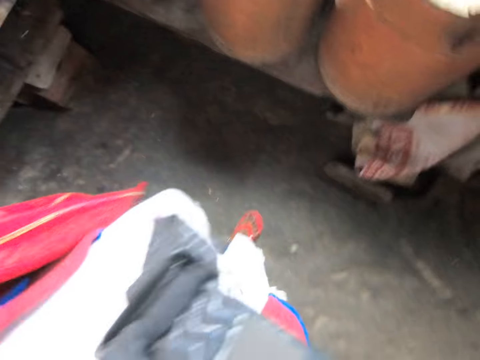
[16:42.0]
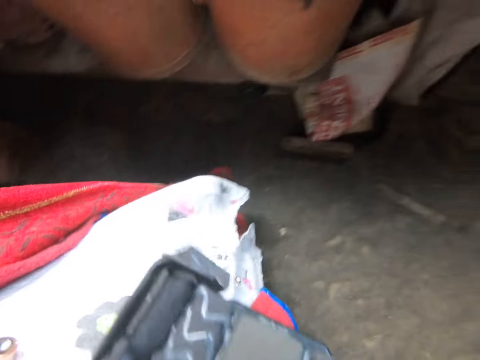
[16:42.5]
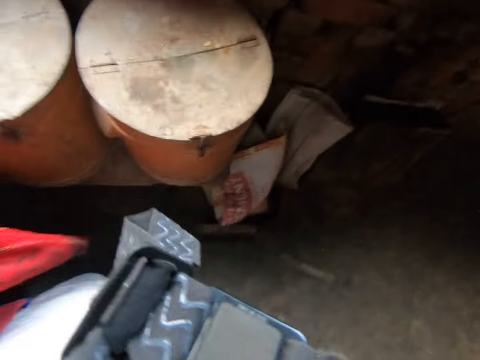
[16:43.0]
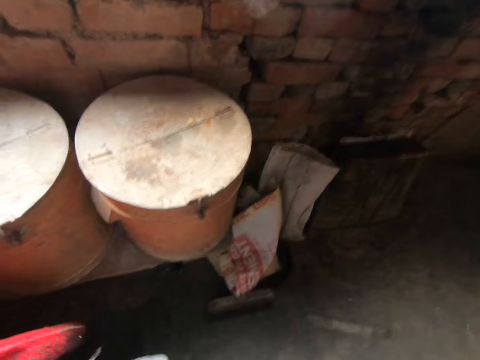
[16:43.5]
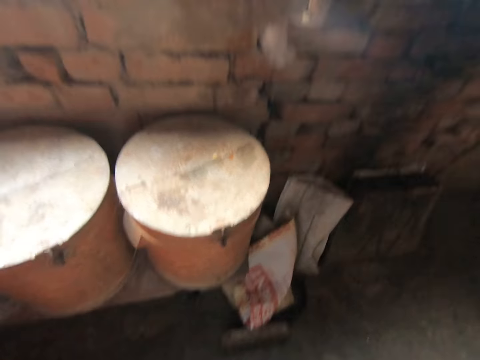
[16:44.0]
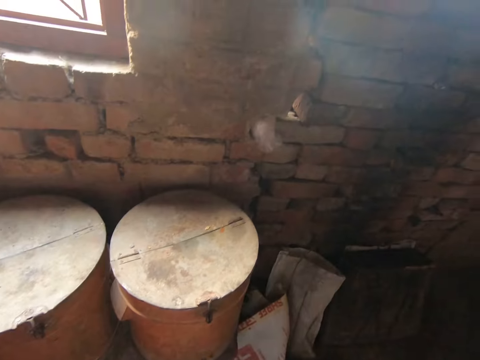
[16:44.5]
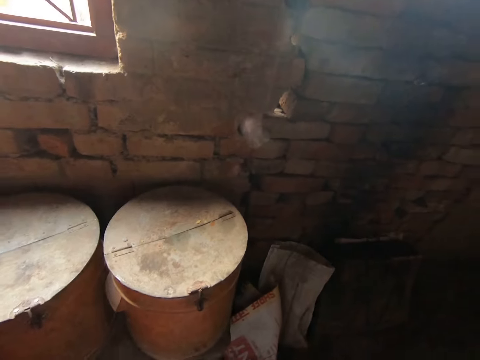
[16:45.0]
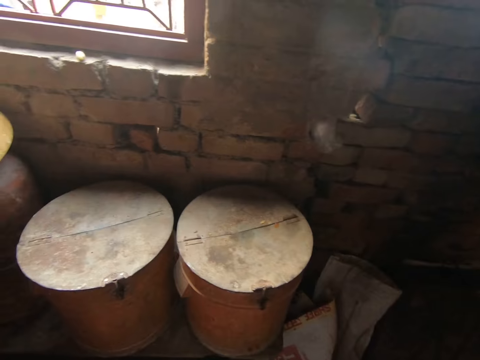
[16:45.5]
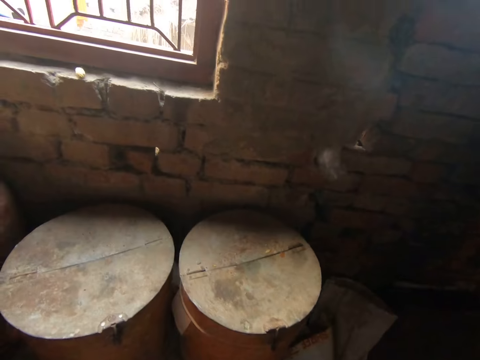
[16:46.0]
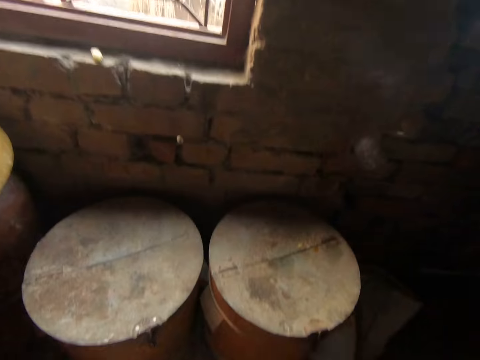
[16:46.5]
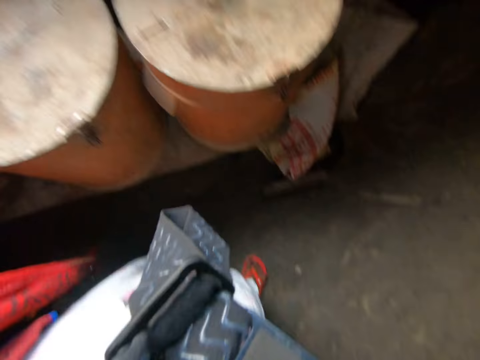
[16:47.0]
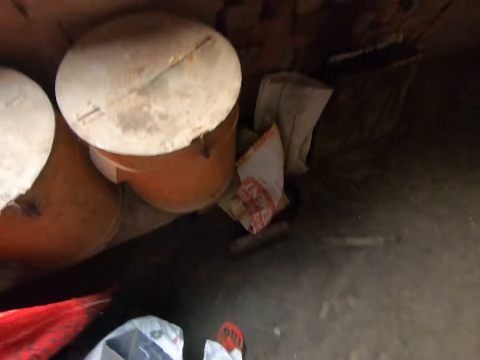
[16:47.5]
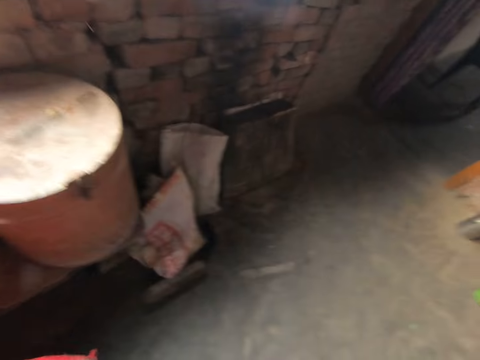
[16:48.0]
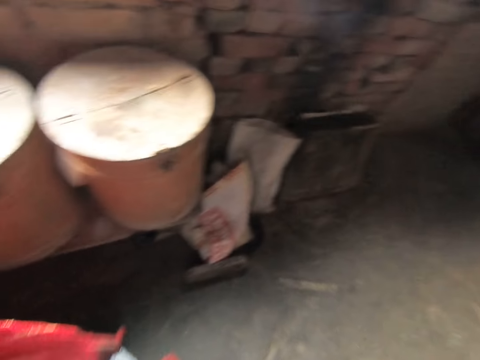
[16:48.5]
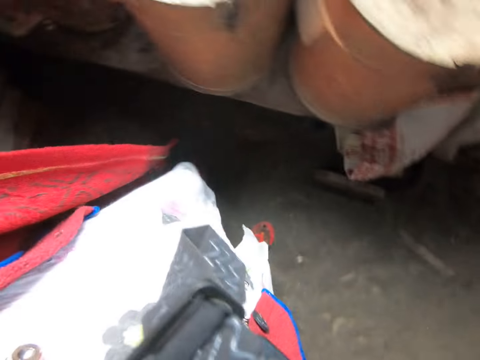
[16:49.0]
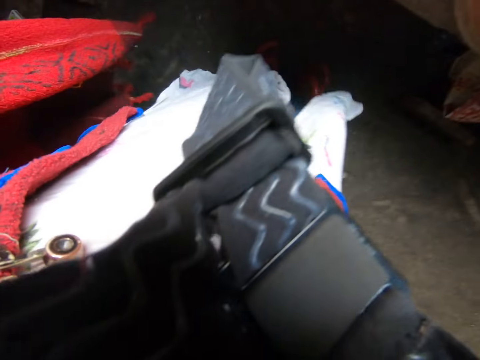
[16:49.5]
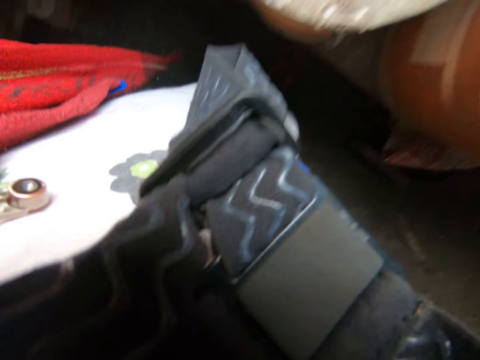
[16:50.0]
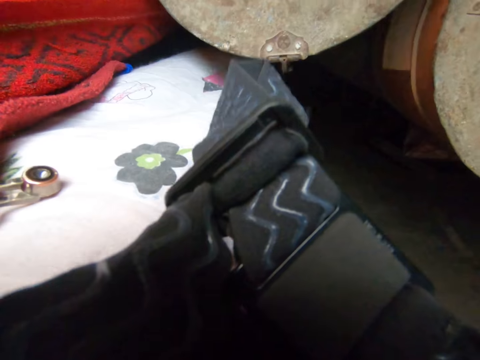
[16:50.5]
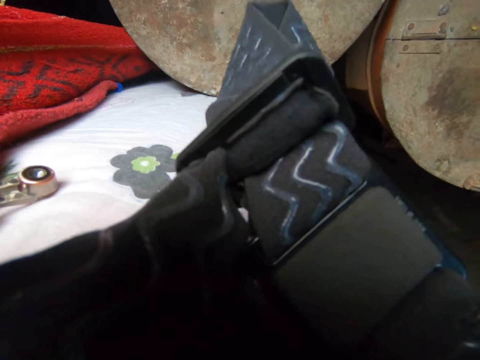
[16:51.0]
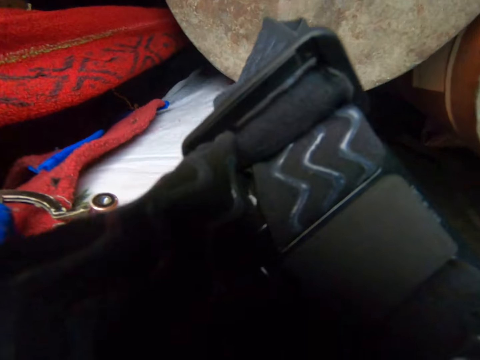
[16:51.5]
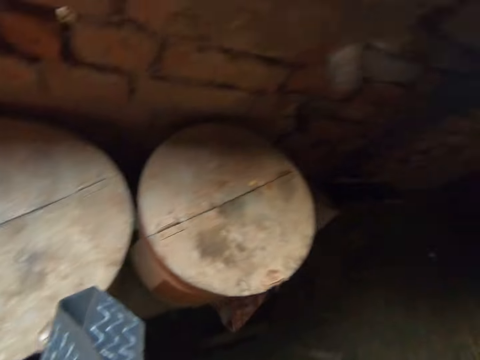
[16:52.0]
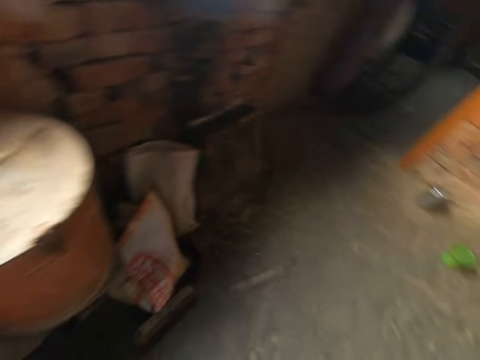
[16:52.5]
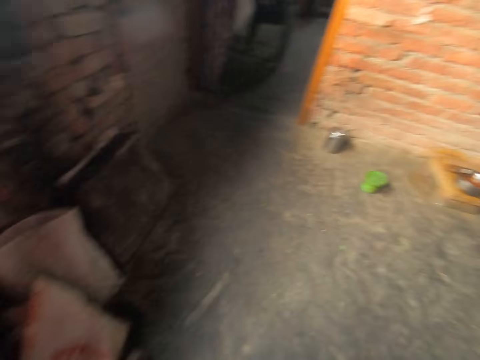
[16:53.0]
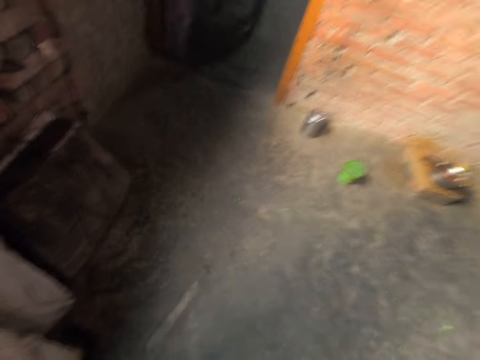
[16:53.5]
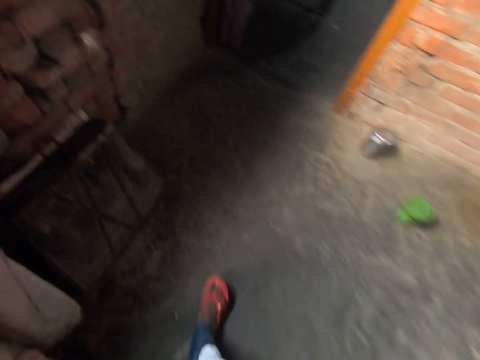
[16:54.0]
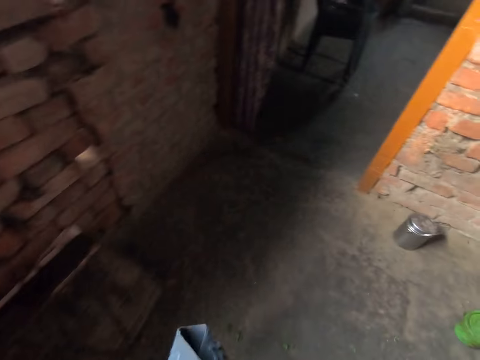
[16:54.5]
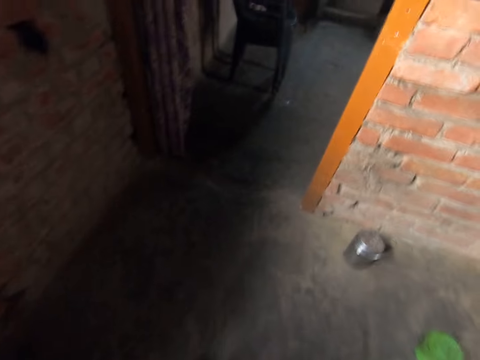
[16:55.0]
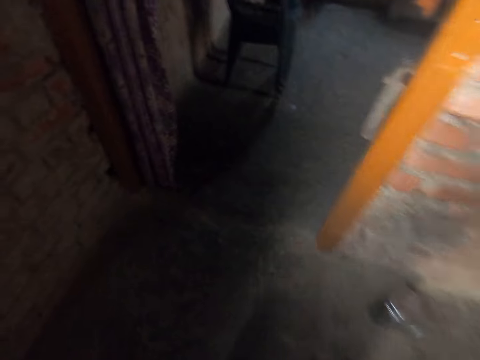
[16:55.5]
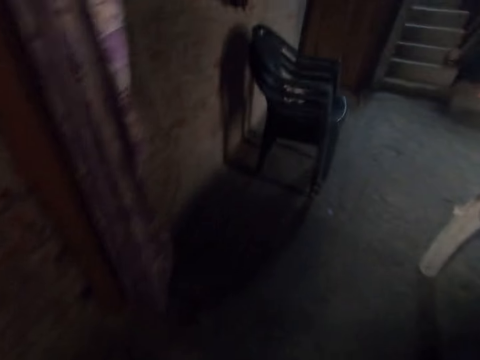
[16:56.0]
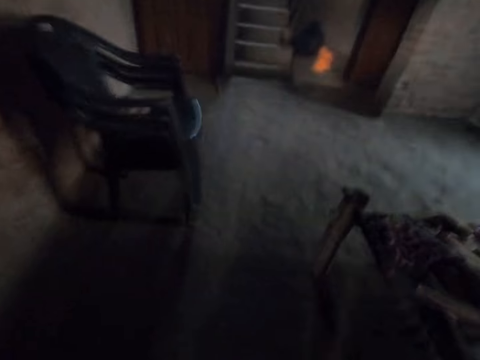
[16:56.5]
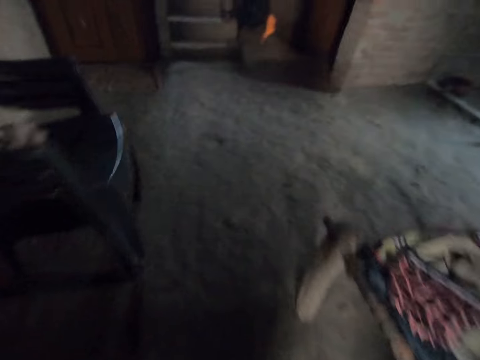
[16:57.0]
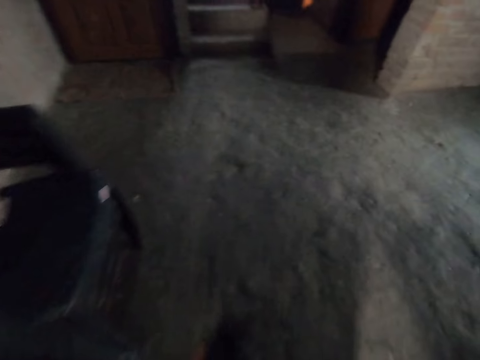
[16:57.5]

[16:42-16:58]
The camera wearer calls out to a person. They adjust the camera. They walk out of the kitchen.

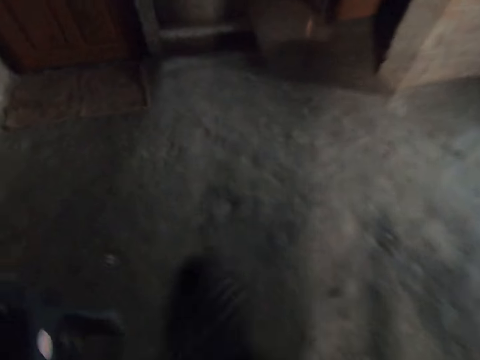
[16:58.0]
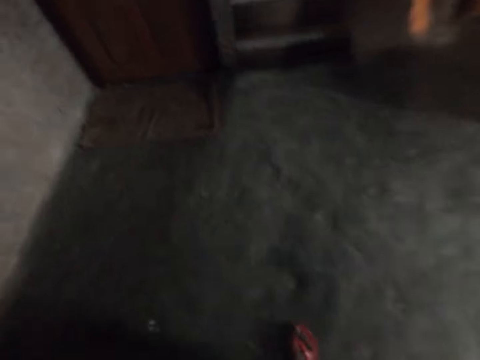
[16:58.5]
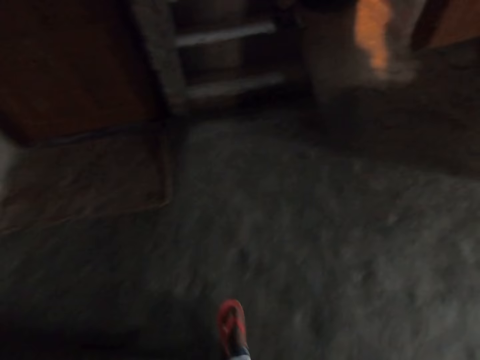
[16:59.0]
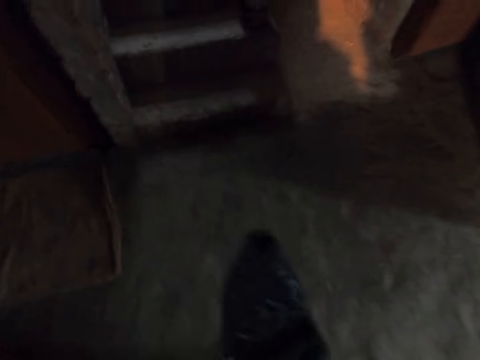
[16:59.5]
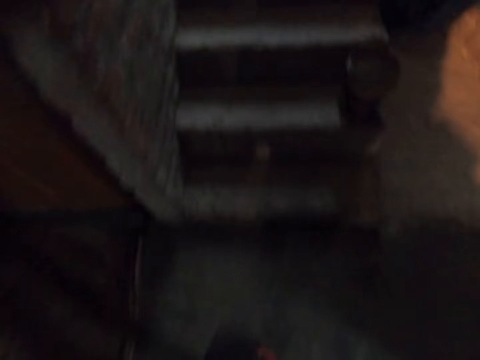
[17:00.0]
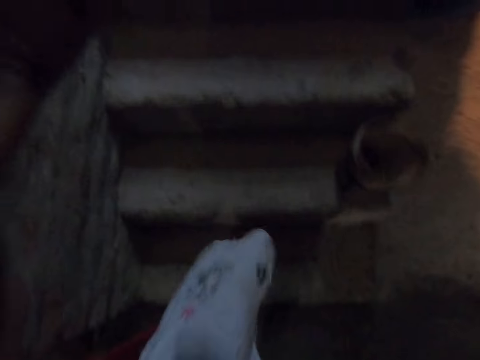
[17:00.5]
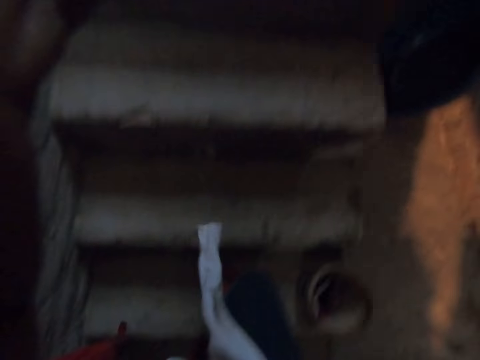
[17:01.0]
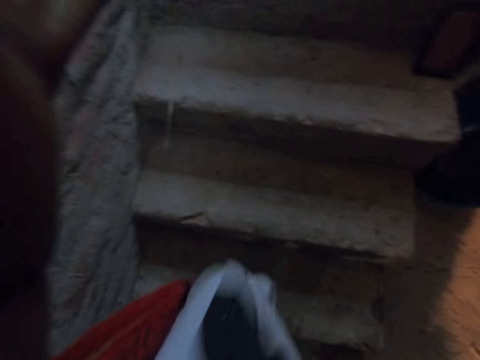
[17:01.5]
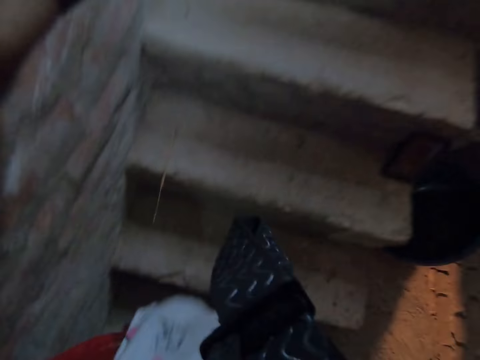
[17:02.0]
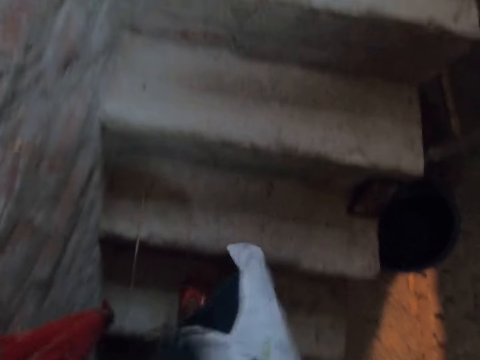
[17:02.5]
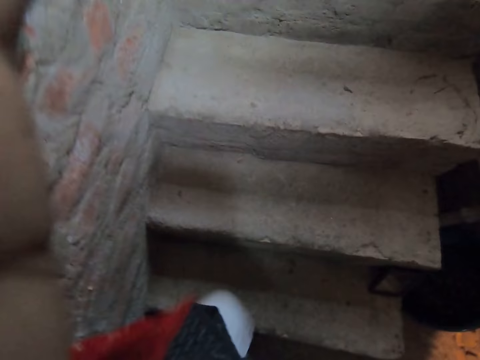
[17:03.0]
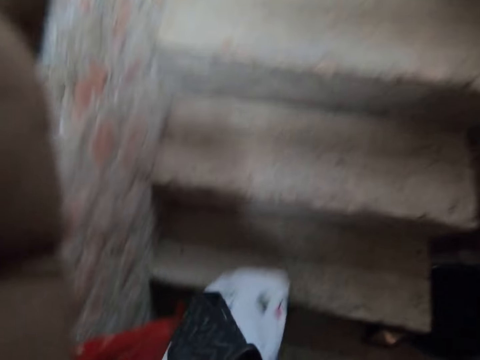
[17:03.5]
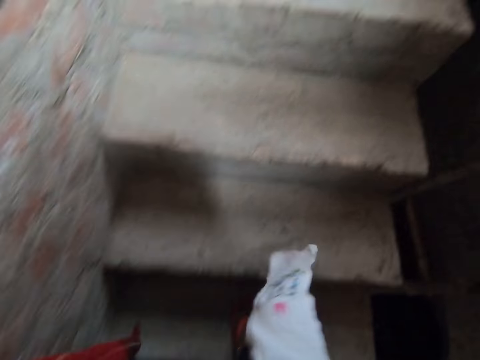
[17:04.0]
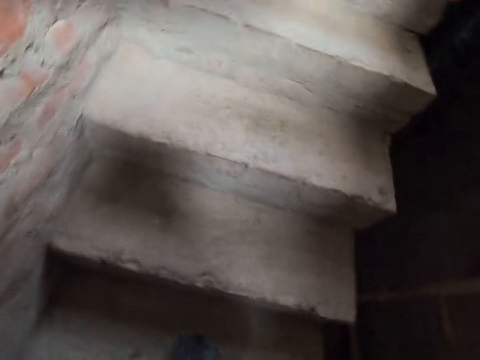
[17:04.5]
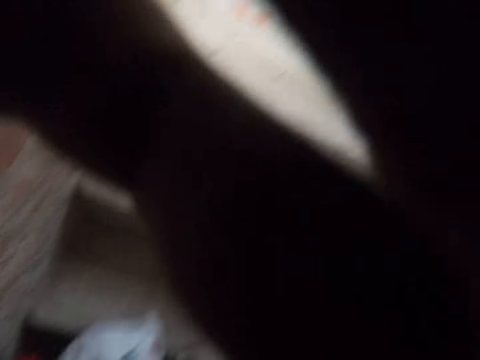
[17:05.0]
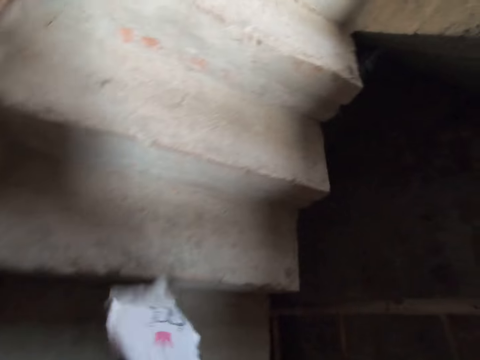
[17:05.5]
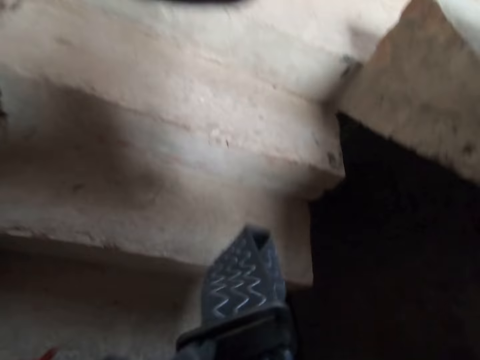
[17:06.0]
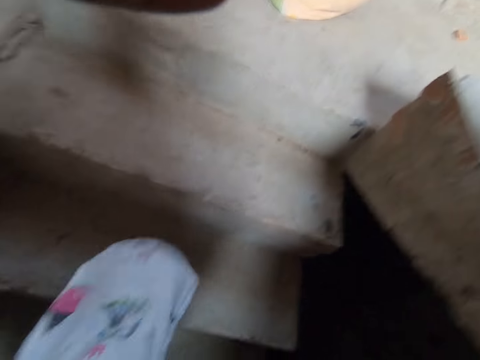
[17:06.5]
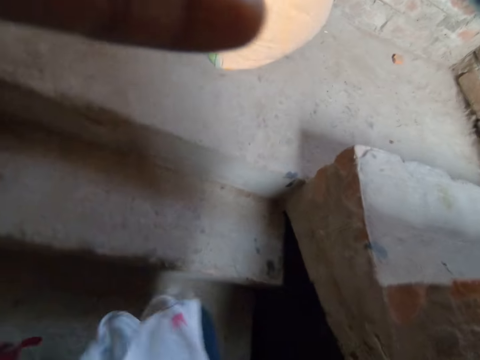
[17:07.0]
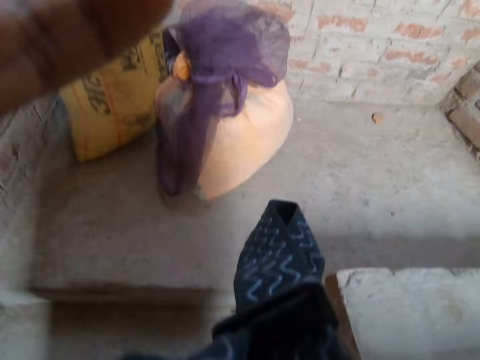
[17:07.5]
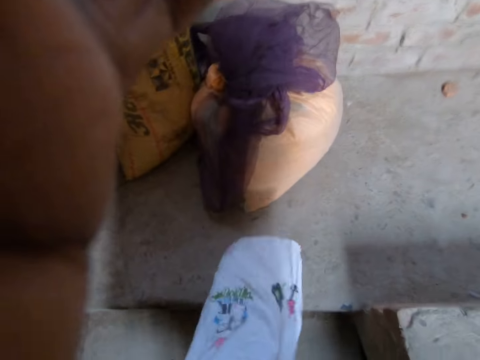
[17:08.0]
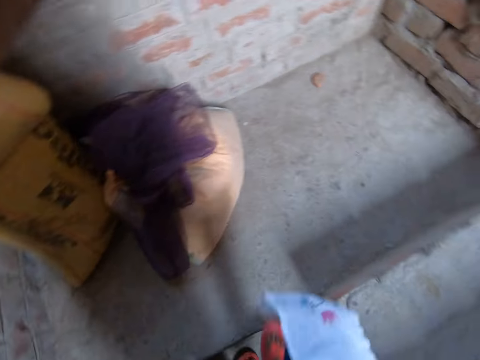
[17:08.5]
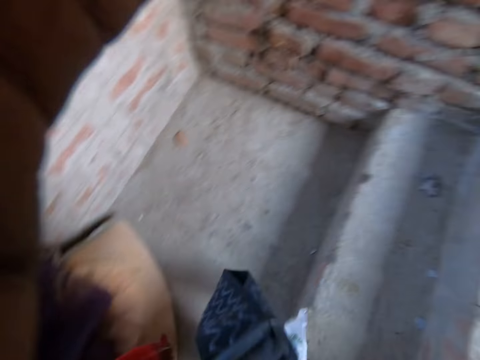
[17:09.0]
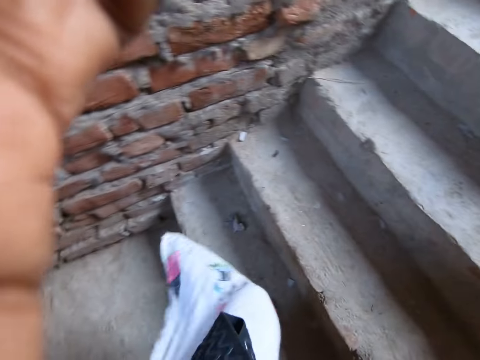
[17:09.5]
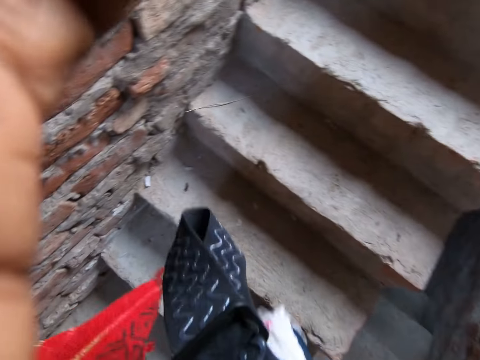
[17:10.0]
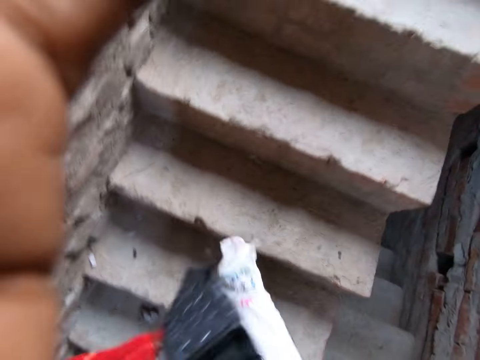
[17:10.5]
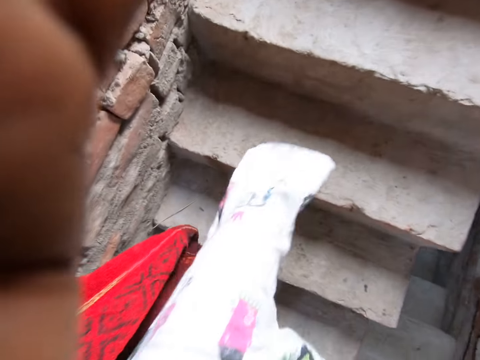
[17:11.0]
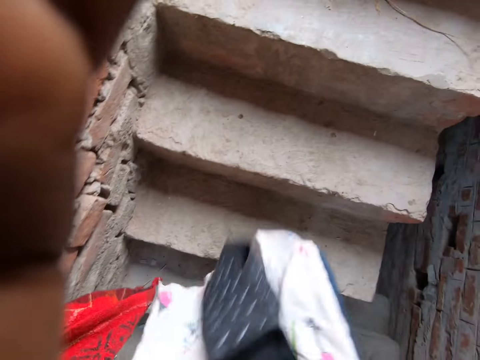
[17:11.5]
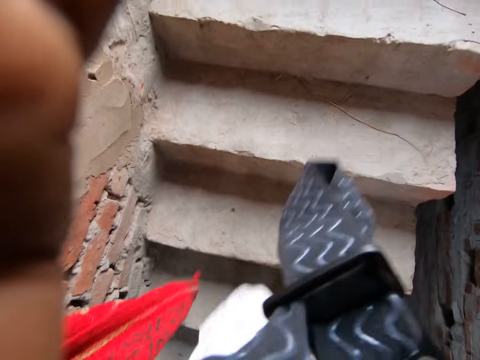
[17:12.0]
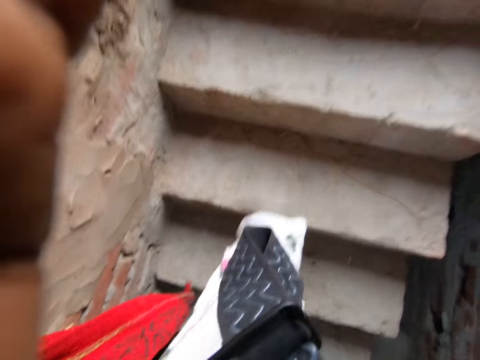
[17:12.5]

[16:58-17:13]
The camera wearer walks up a flight of stairs. They adjust the camera with both hands.
